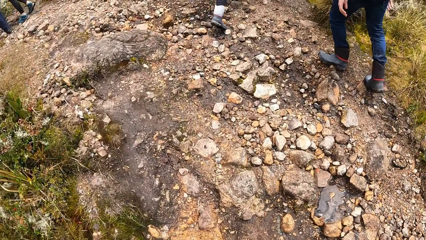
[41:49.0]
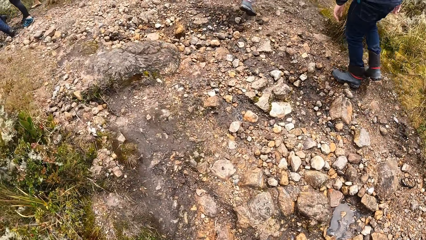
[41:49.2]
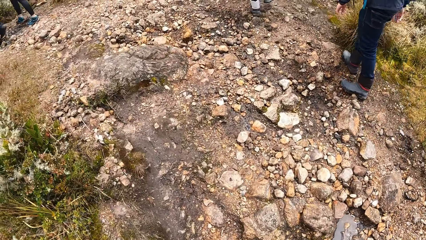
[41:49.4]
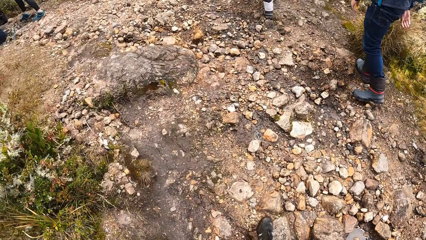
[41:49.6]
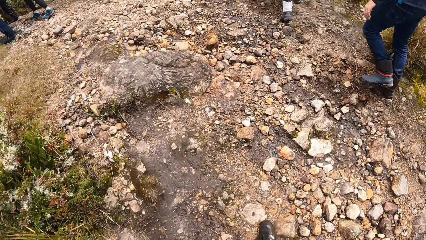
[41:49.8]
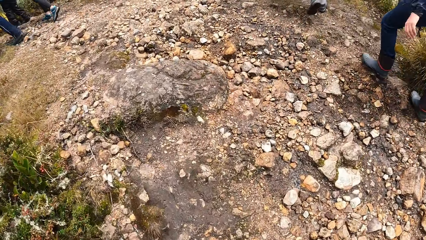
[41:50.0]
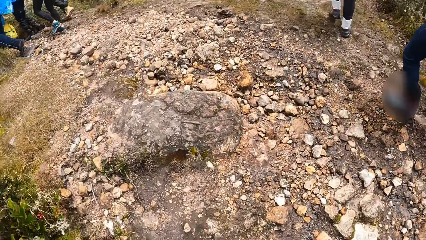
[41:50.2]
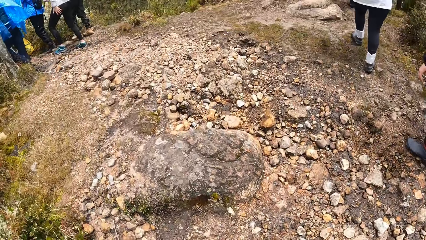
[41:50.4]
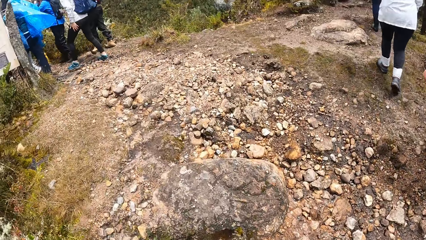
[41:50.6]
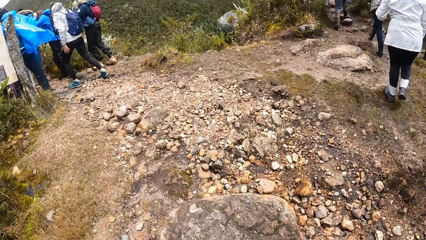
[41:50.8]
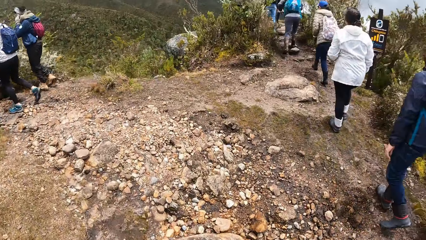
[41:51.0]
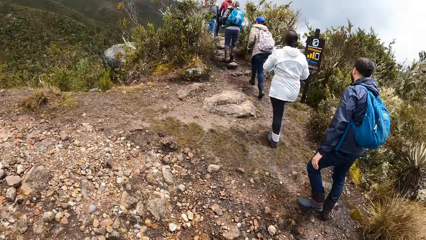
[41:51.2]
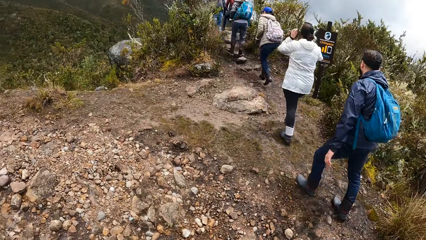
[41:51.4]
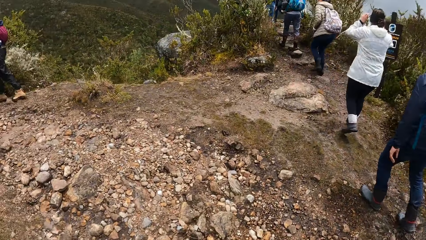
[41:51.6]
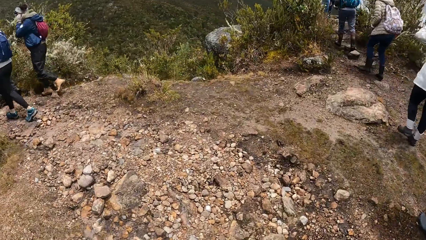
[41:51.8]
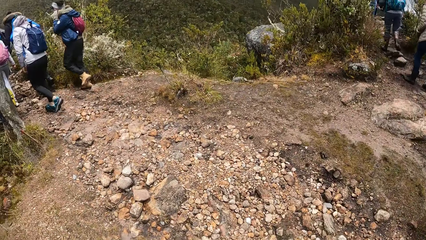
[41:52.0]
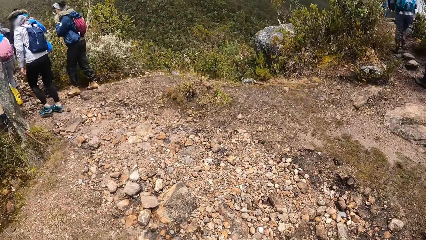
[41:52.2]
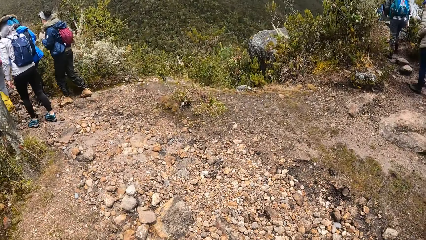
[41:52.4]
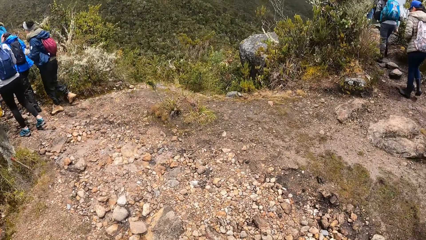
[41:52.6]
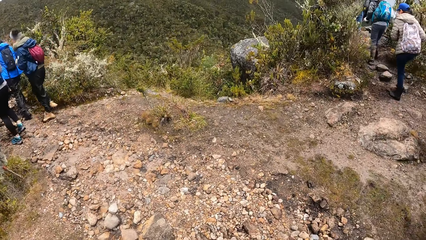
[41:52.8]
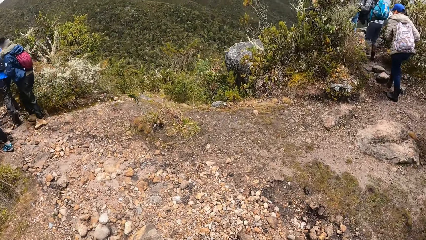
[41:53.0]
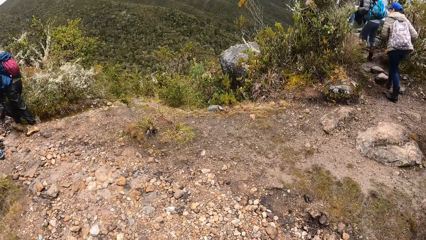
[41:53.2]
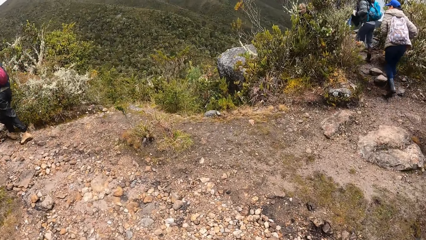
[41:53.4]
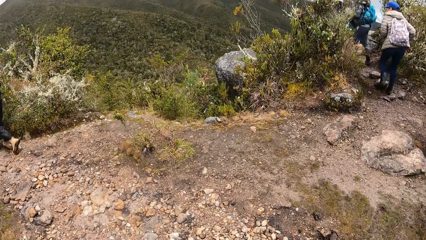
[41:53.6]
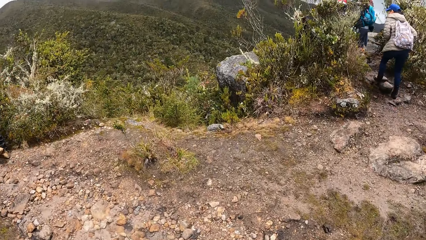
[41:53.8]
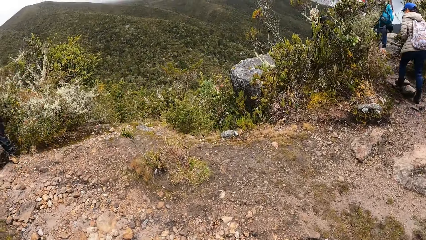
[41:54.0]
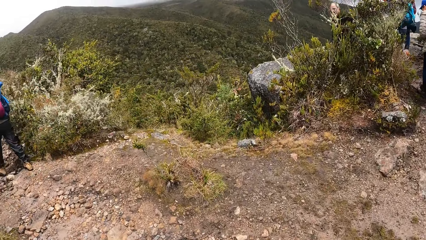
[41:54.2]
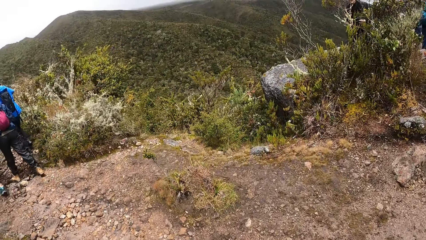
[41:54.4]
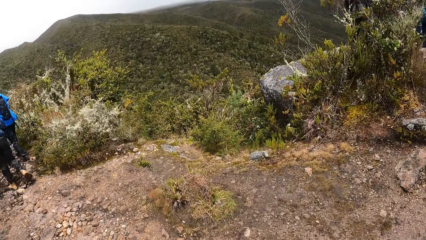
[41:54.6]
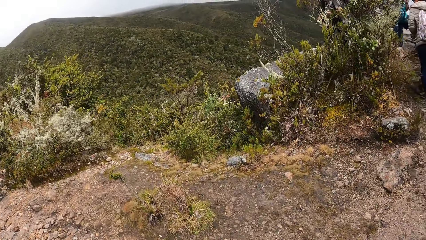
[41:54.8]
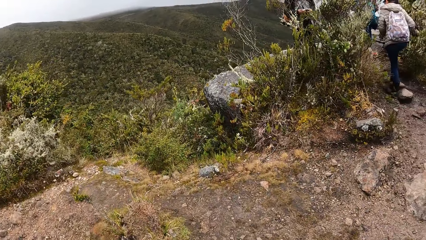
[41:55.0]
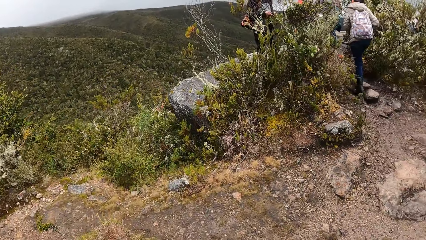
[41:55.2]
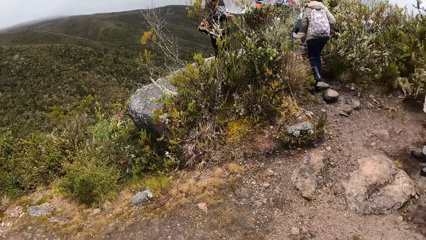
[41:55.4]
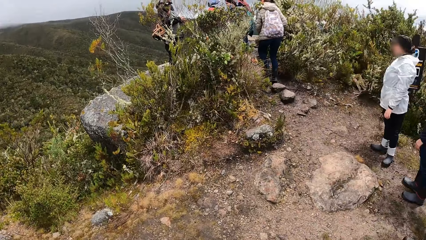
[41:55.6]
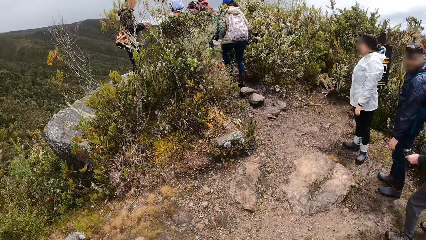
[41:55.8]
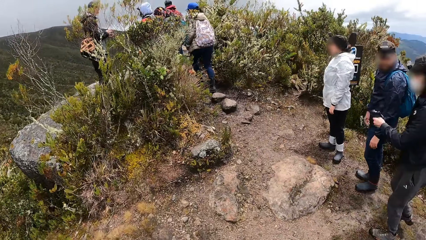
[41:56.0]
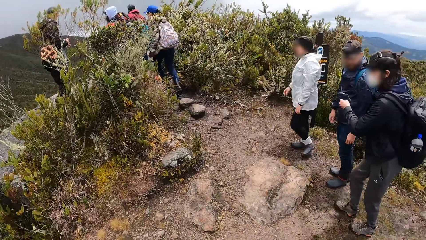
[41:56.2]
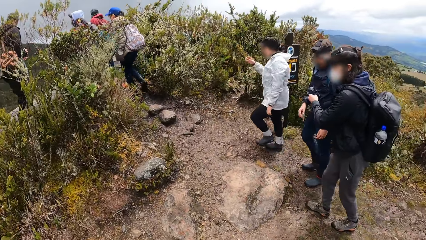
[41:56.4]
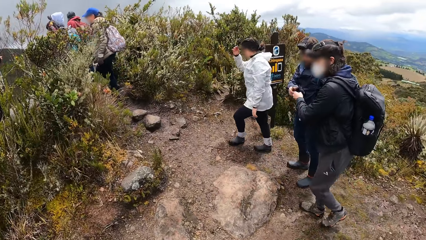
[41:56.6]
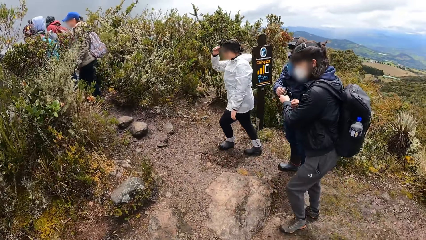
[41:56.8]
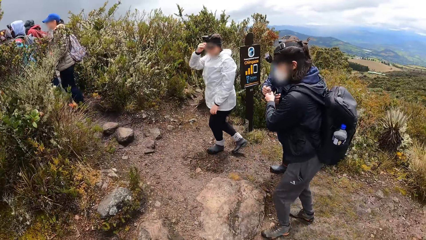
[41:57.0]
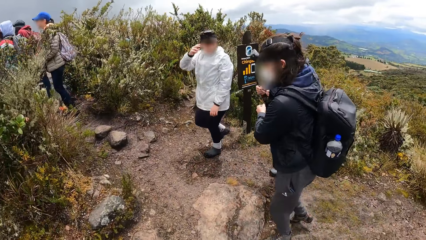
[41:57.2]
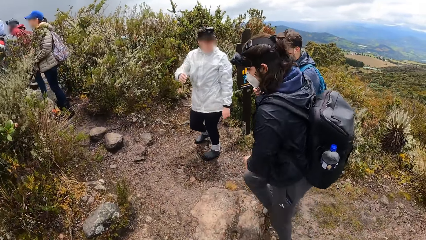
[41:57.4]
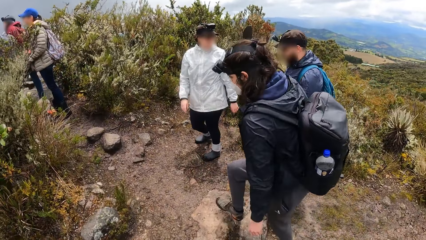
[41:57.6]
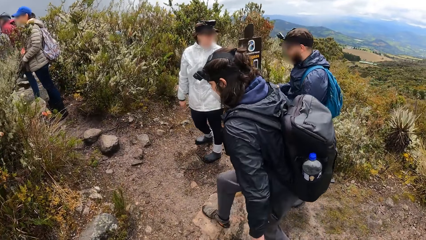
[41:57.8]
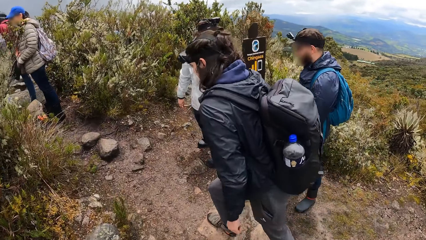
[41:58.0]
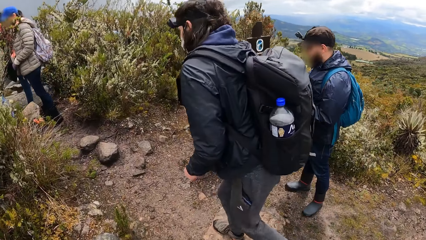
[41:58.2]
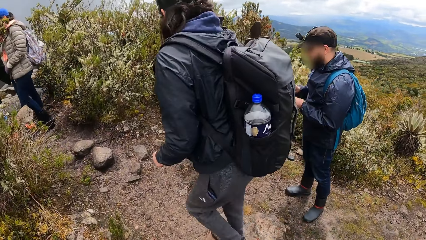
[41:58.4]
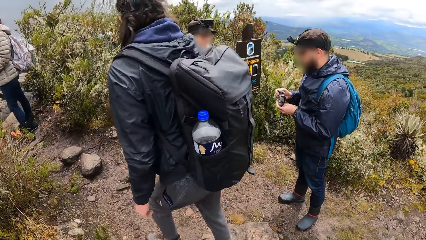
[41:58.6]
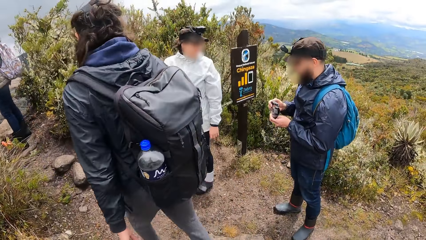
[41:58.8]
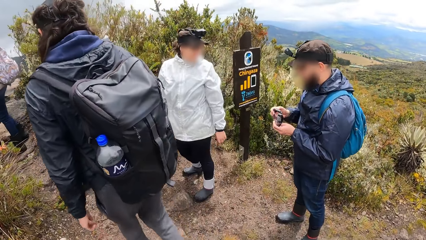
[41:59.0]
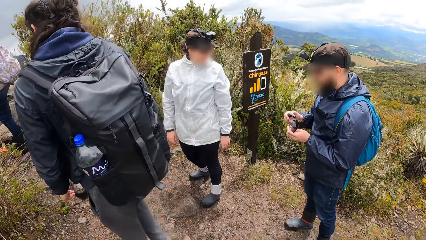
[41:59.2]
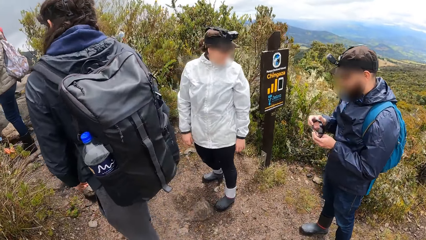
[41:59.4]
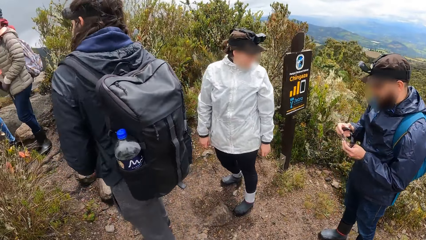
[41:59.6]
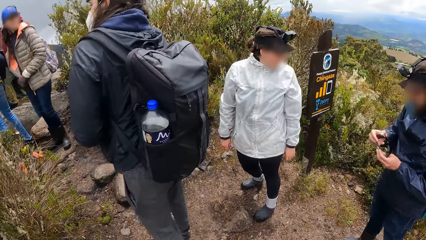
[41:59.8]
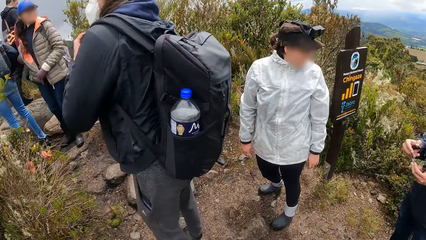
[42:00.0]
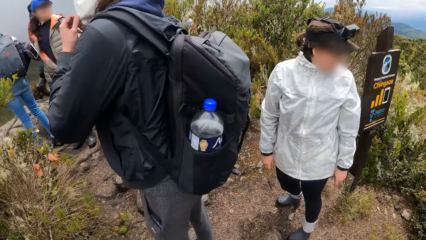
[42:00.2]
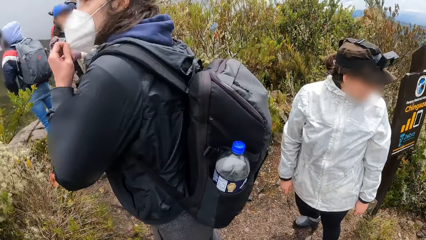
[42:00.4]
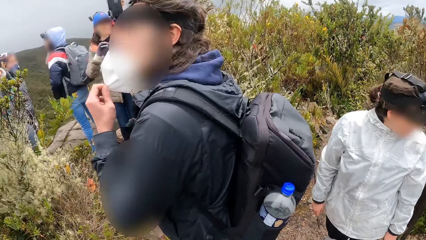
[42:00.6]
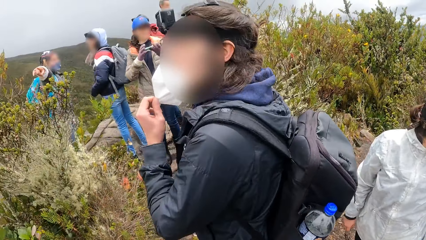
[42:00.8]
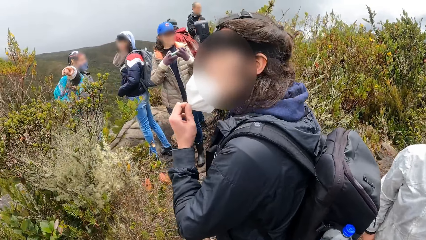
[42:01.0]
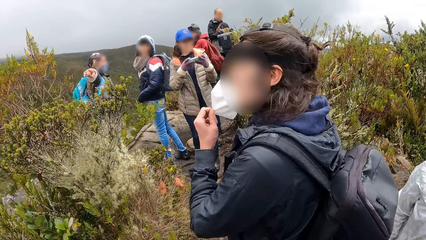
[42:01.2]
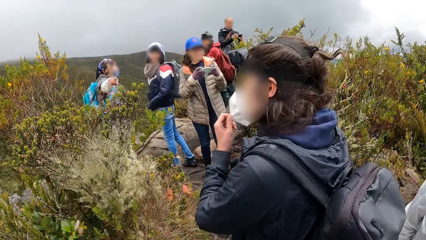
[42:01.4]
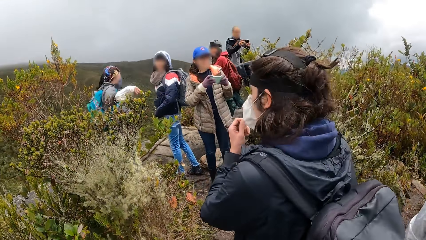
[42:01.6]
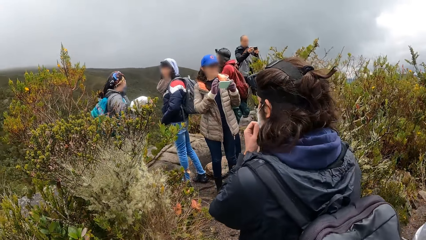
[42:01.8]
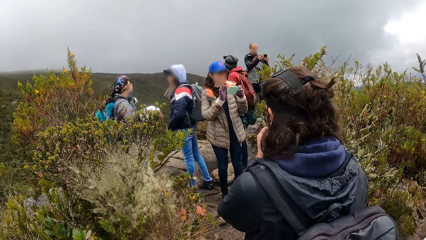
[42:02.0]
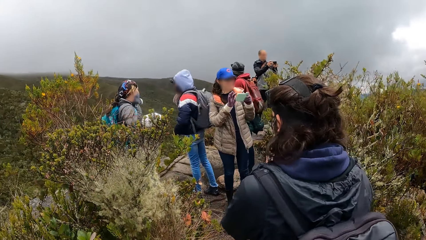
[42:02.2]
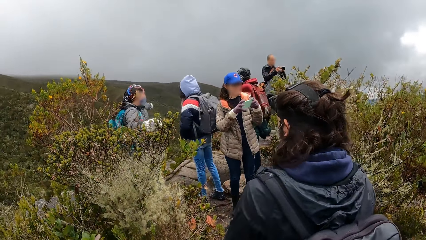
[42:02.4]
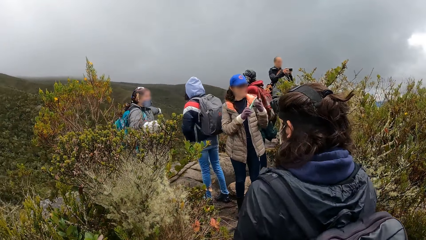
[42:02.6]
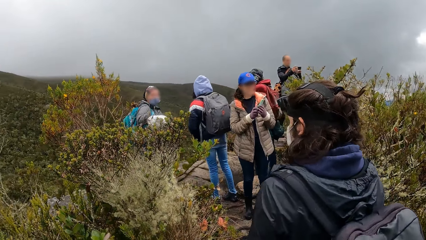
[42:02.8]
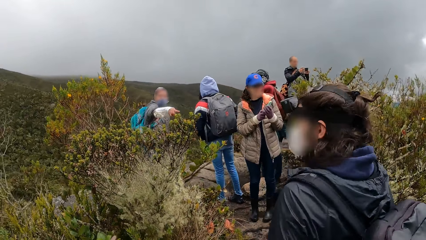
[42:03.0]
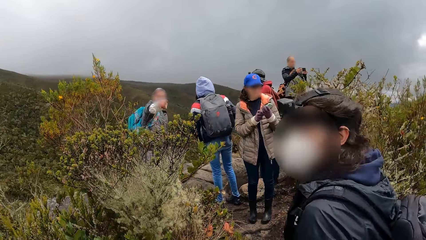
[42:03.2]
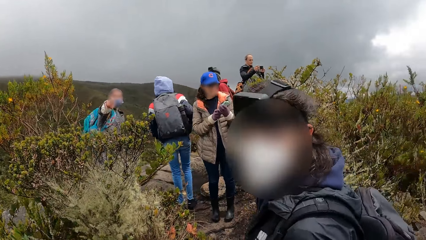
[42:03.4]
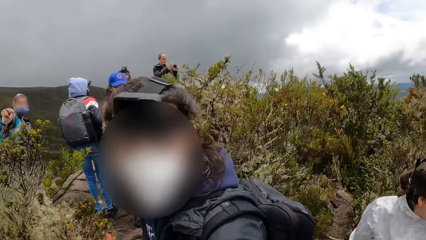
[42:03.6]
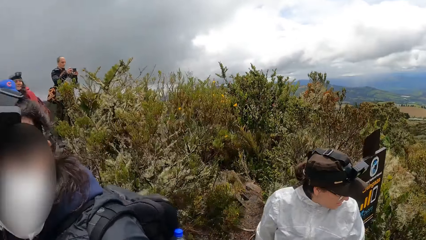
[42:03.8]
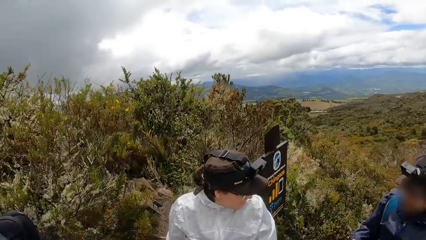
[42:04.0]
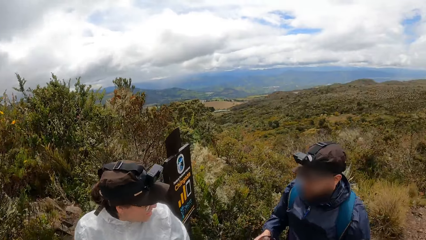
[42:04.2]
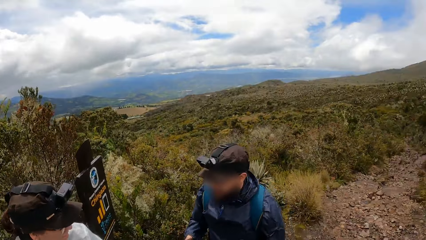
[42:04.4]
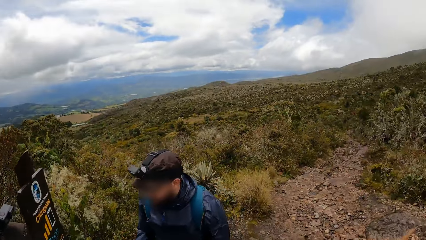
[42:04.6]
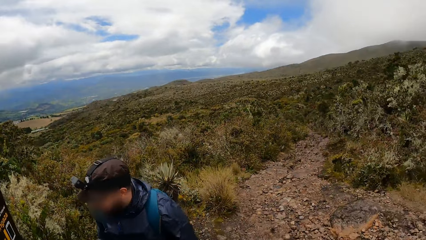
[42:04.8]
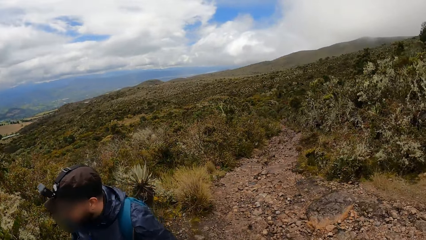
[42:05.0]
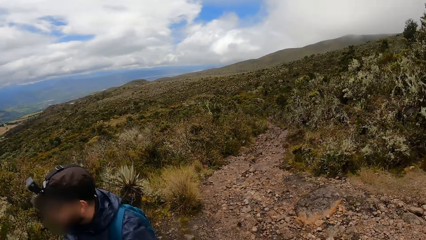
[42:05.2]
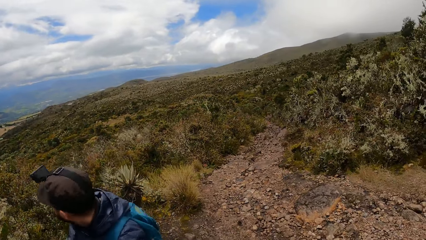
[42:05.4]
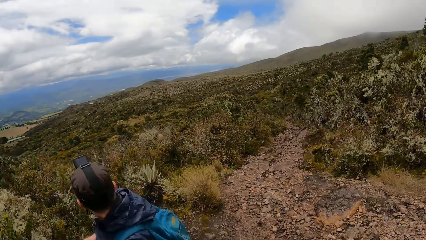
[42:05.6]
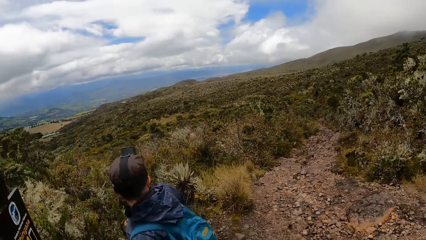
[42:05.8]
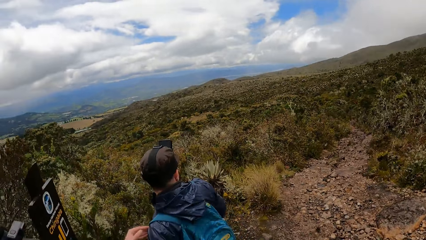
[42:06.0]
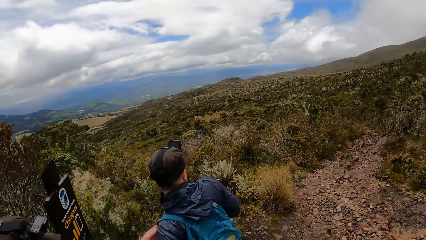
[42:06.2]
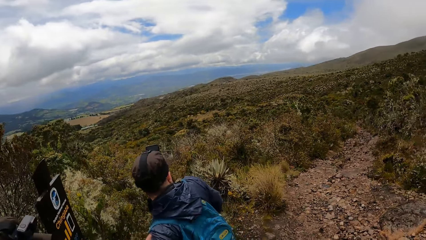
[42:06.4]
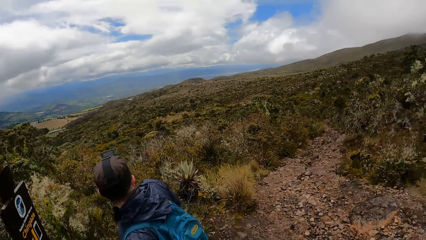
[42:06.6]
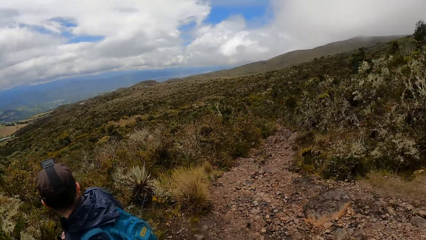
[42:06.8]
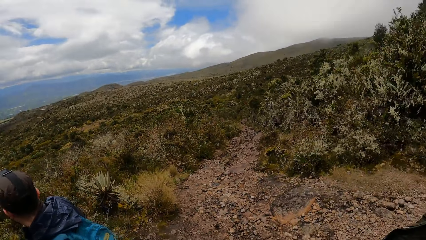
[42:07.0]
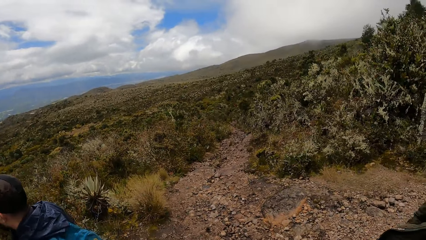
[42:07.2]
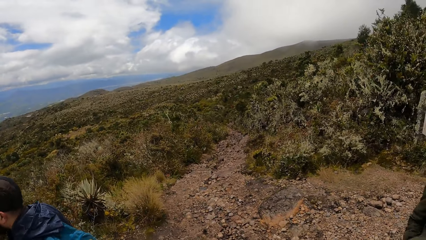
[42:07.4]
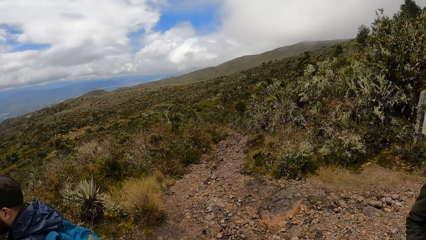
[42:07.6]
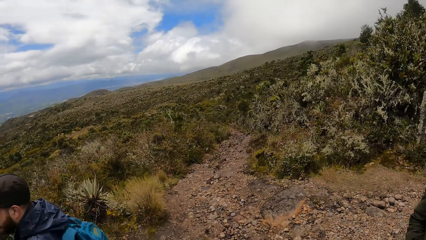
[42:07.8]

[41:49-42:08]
The camera wearer looks at the team. They look at the hills. They look around. They look at the team. A man uses his phone. The camera wearer looks around the hills. They look around the hills again. They look up the hills.
